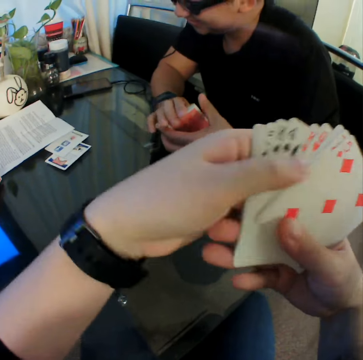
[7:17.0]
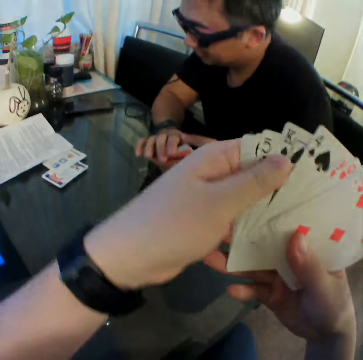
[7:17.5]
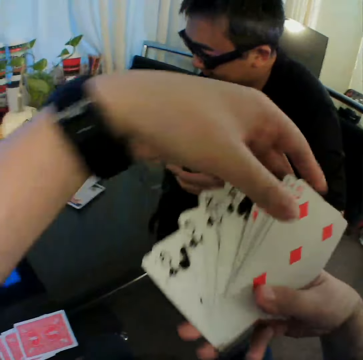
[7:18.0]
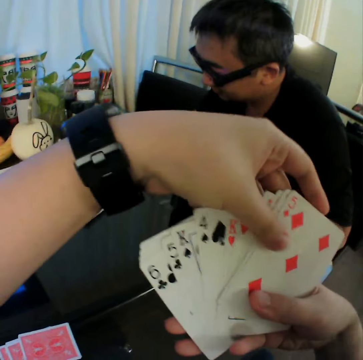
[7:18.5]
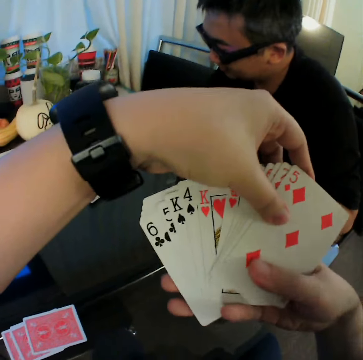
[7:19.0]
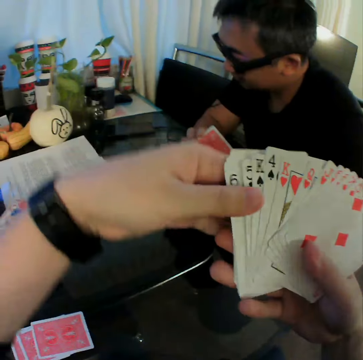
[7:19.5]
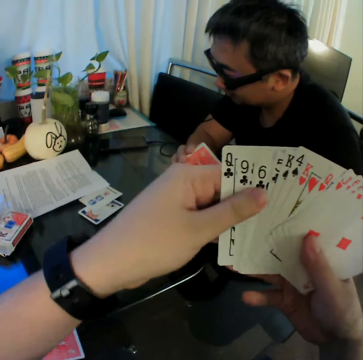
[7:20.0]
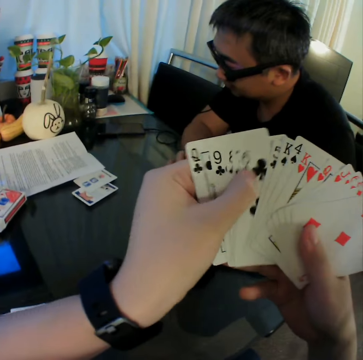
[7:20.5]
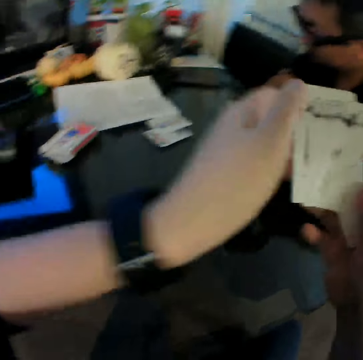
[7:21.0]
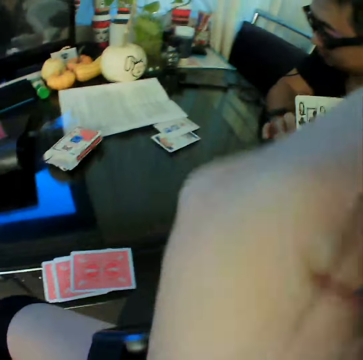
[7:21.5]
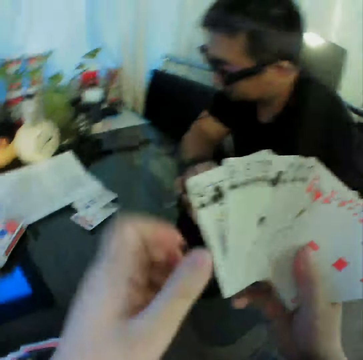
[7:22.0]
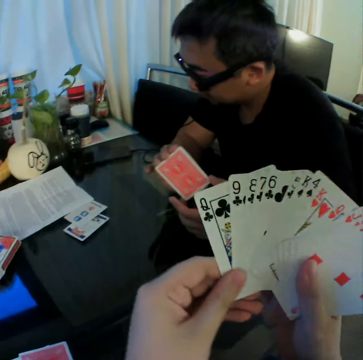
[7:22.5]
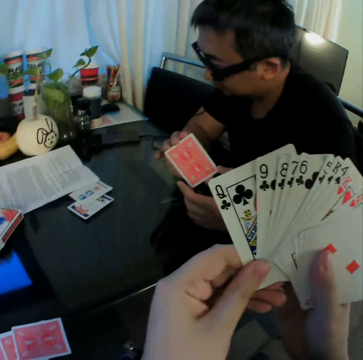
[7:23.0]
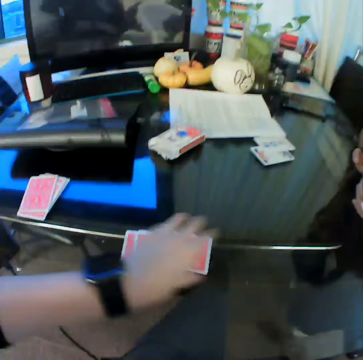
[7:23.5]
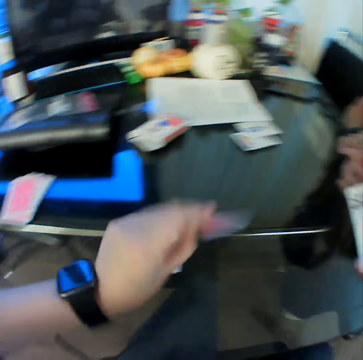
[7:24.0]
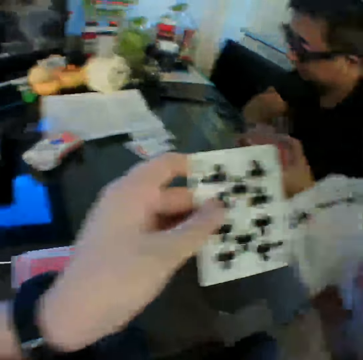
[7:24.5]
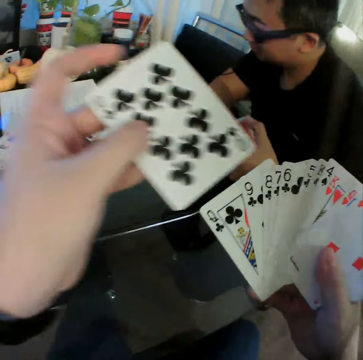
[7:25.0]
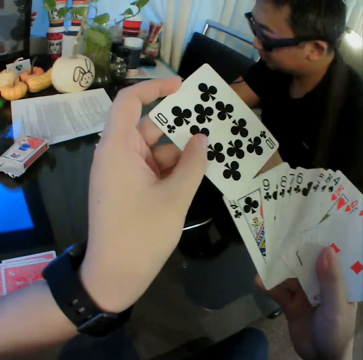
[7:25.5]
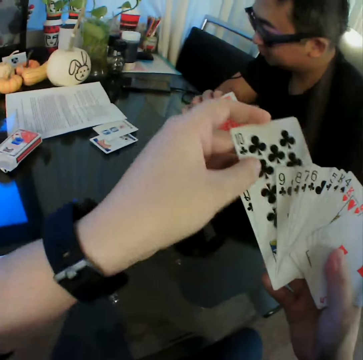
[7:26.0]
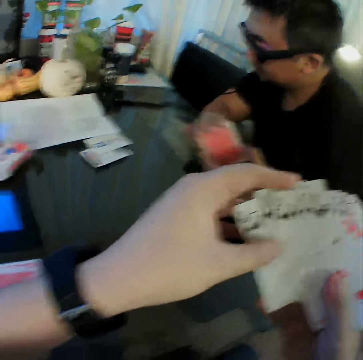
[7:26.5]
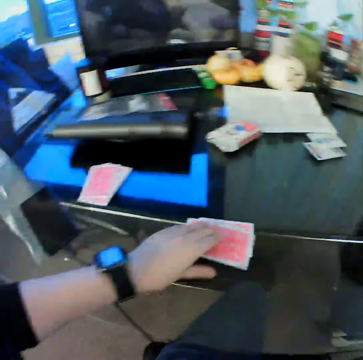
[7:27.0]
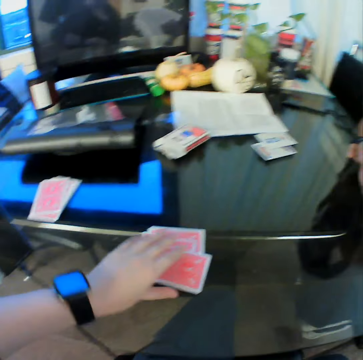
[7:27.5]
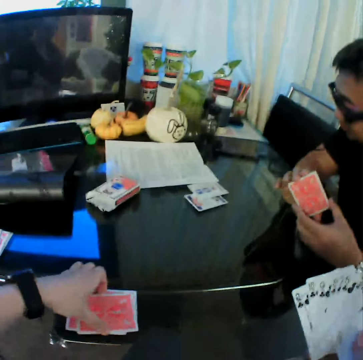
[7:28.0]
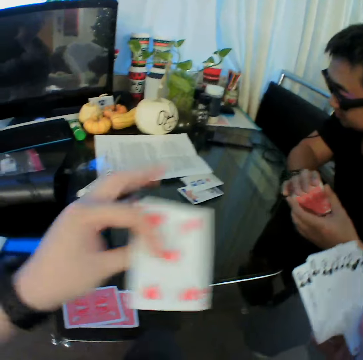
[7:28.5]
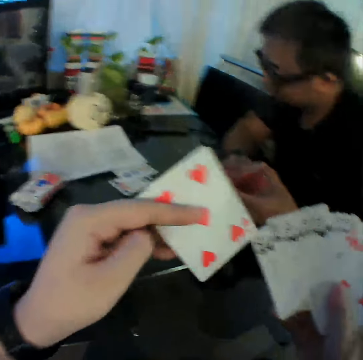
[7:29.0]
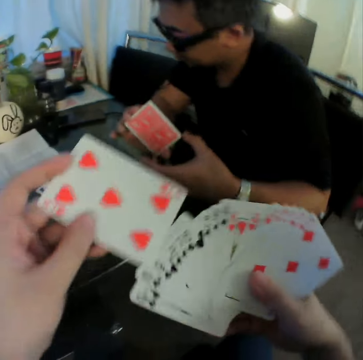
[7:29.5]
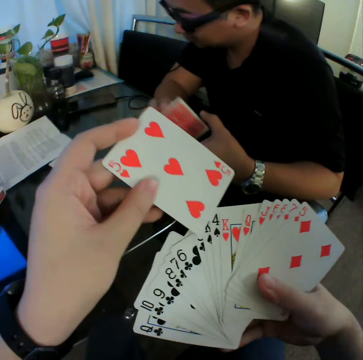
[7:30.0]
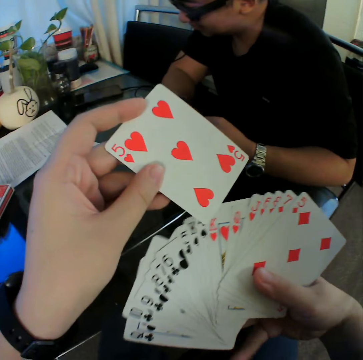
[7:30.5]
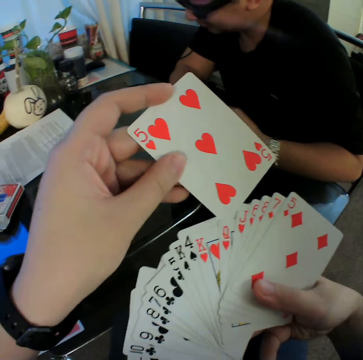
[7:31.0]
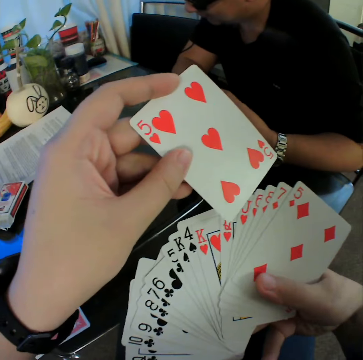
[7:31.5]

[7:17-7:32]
The camera wearer holds the playing cards. He moves the playing cards. He touches his face with his left hand. He lifts the left hand. He holds the cards in both hands. He looks at the playing cards. He picks up a card on the table with his left hand. He lifts the playing card. He looks at the playing card. He puts the playing card on the right hand. He picks up another card on the table with his left hand. He turns the playing card. He lifts the playing card. He looks at the playing card.

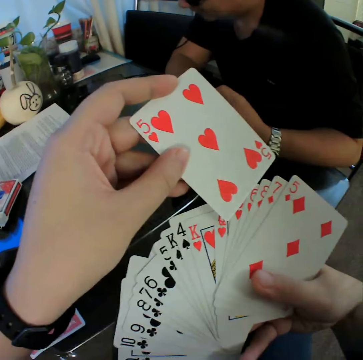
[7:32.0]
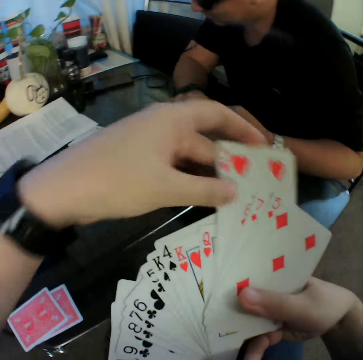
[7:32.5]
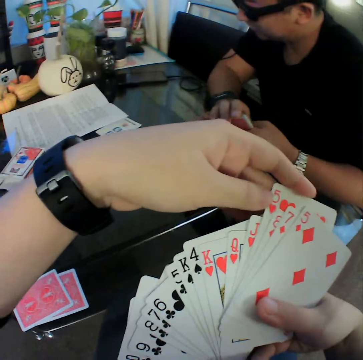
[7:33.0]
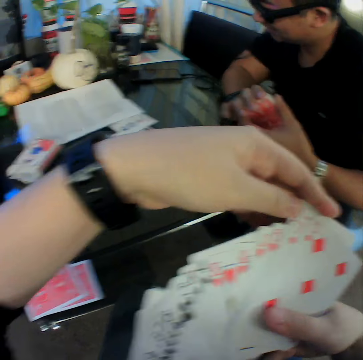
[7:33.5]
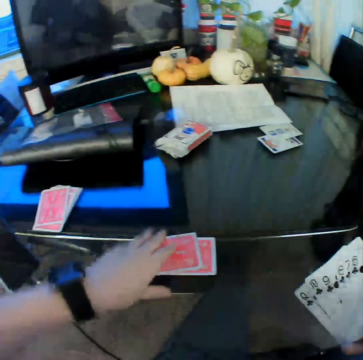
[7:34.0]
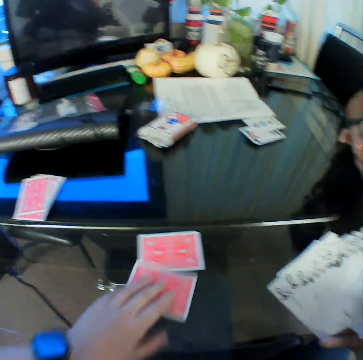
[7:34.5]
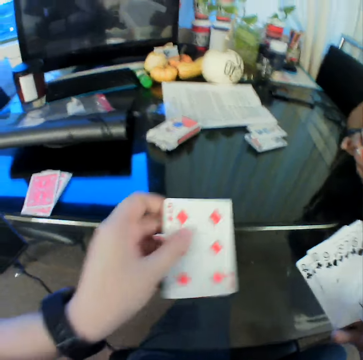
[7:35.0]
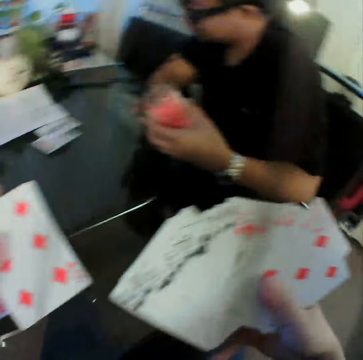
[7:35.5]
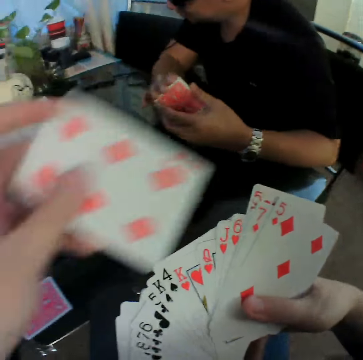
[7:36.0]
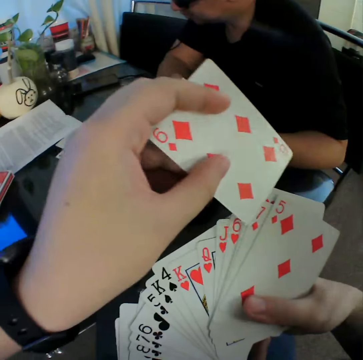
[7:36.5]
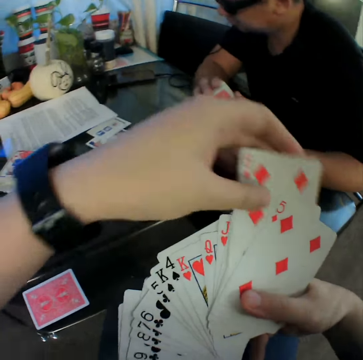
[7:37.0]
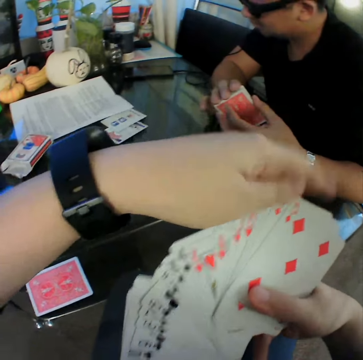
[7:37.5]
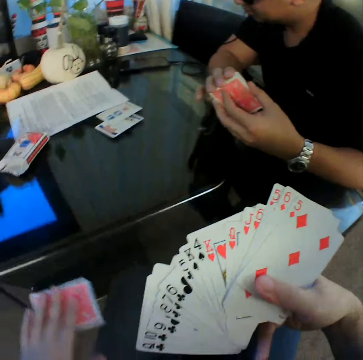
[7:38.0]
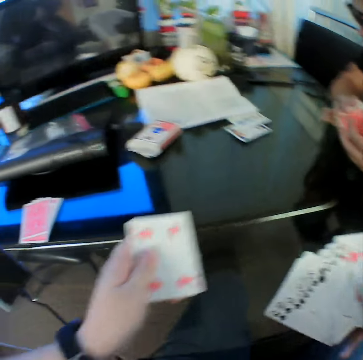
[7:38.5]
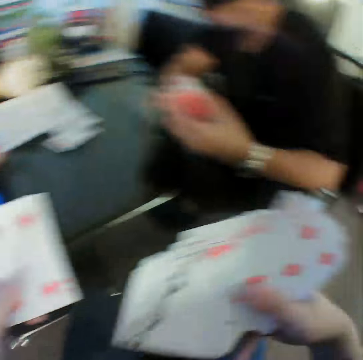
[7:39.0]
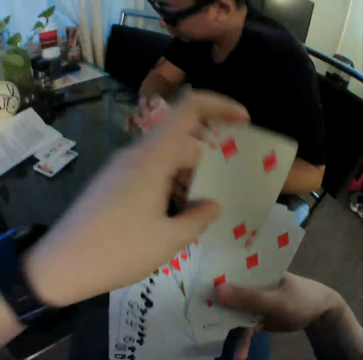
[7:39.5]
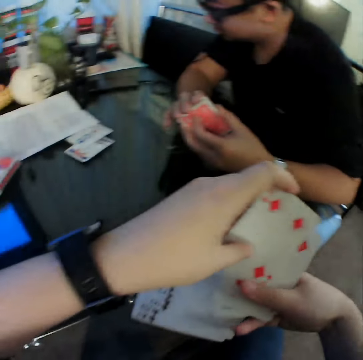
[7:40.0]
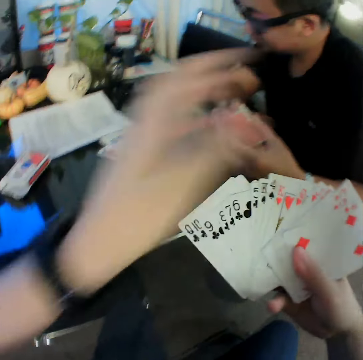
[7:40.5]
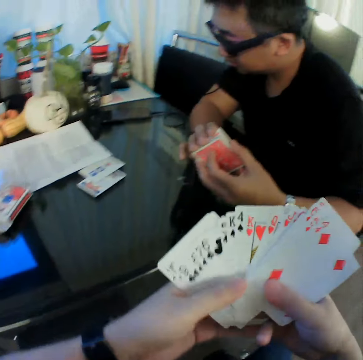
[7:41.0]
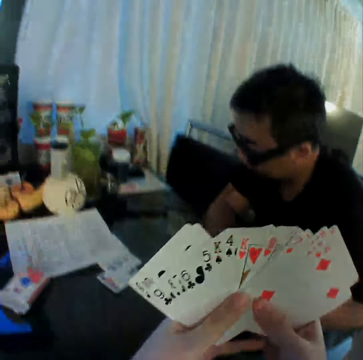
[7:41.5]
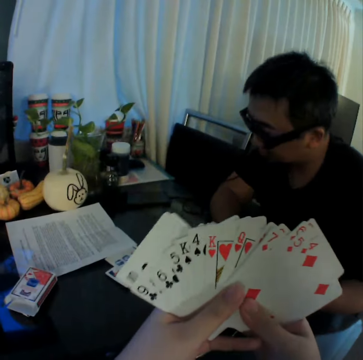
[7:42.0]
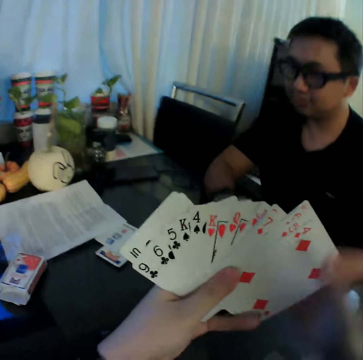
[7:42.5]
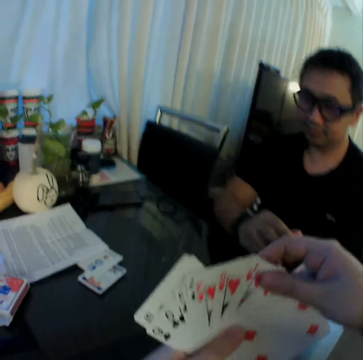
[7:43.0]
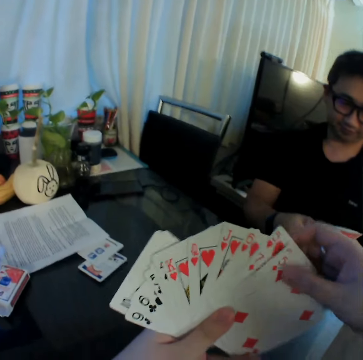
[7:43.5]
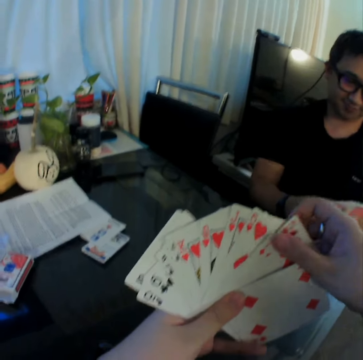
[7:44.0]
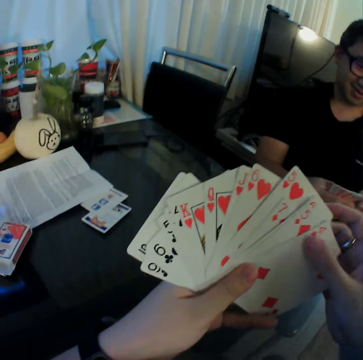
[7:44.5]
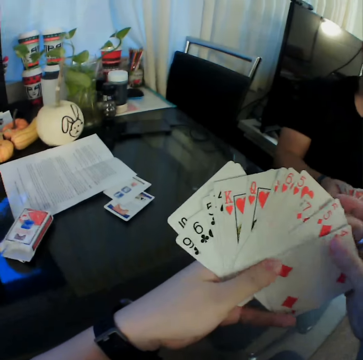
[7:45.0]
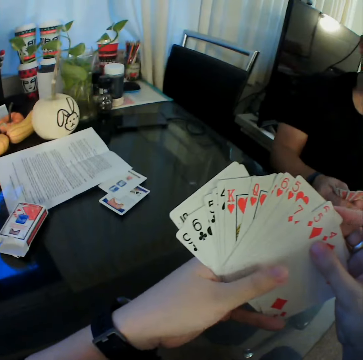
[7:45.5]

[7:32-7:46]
The camera wearer puts the playing card on the right hand. He picks up another card on the table with his left hand. He turns the playing card. He lifts the playing card. He looks at the playing card. He lifts the left hand. He puts the playing card on the right hand. He picks up another card on the table with his left hand. He turns the playing card. He looks at the playing card. He lifts the playing card. He puts the playing card on the right hand. He holds the playing cards. He moves the playing cards. He holds the playing cards. The man spreads out the cards in both hands. The camera wearer touches the playing cards. He spreads out the cards in both hands.

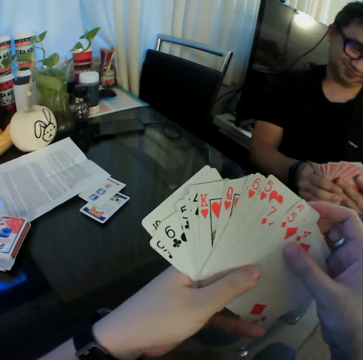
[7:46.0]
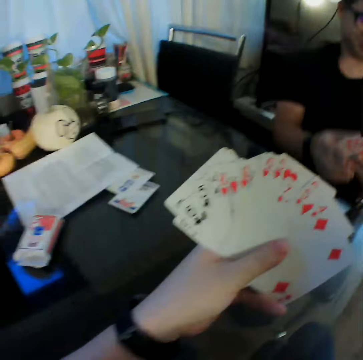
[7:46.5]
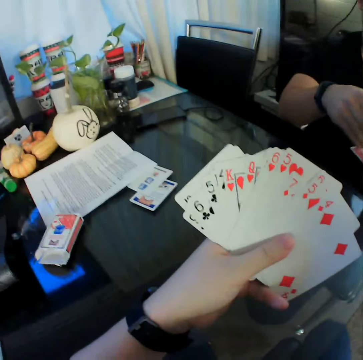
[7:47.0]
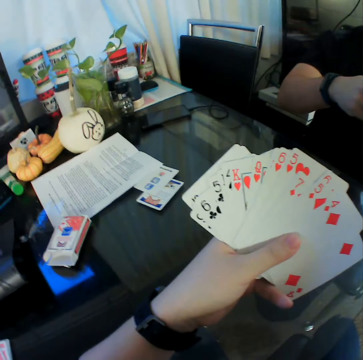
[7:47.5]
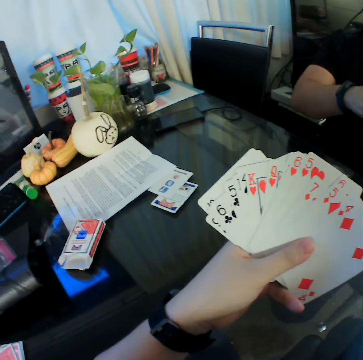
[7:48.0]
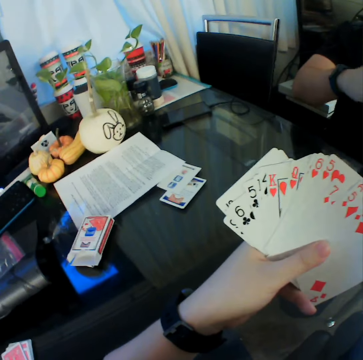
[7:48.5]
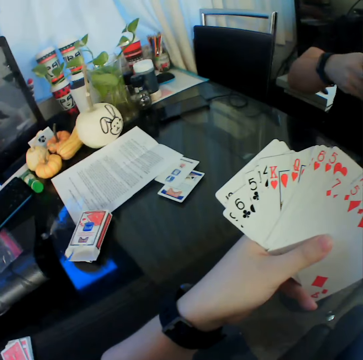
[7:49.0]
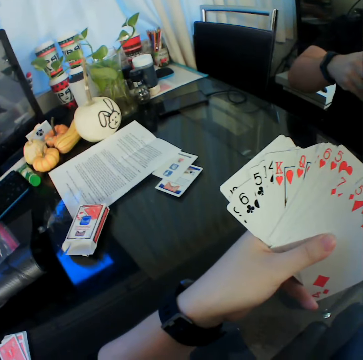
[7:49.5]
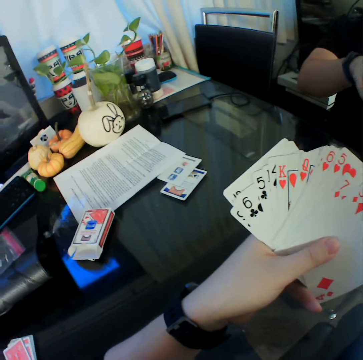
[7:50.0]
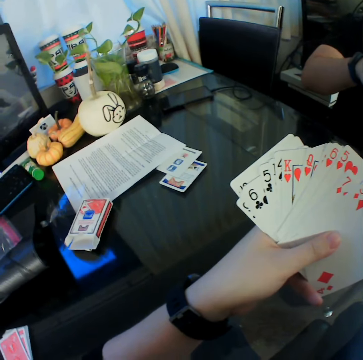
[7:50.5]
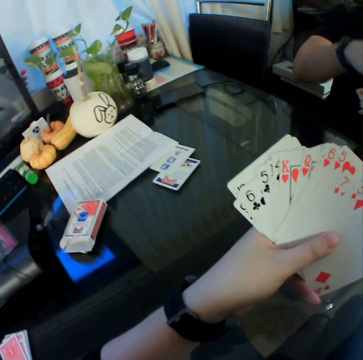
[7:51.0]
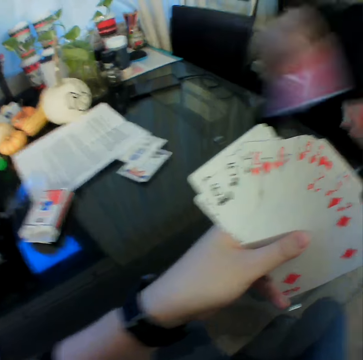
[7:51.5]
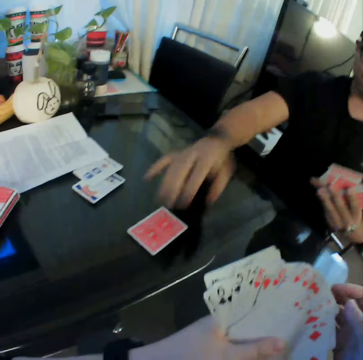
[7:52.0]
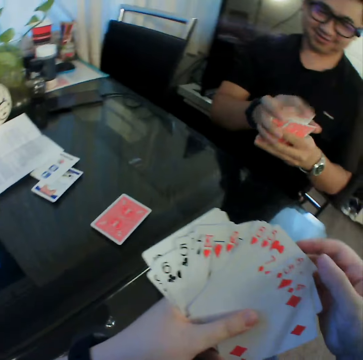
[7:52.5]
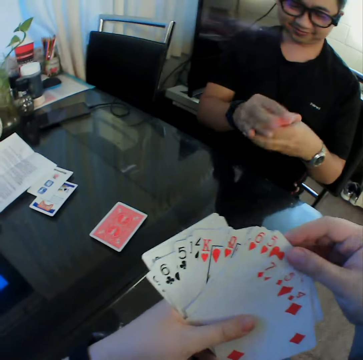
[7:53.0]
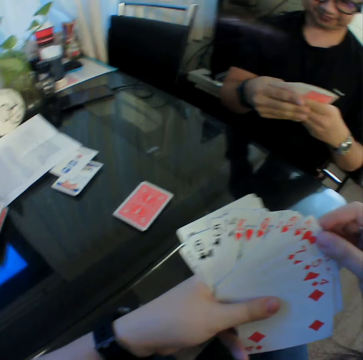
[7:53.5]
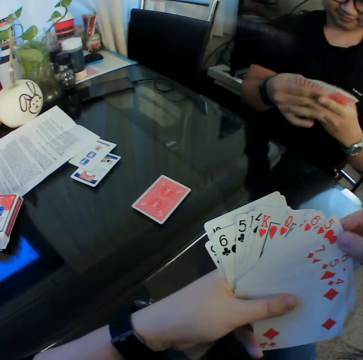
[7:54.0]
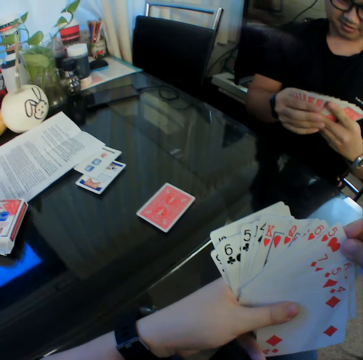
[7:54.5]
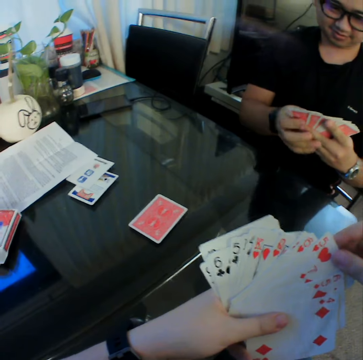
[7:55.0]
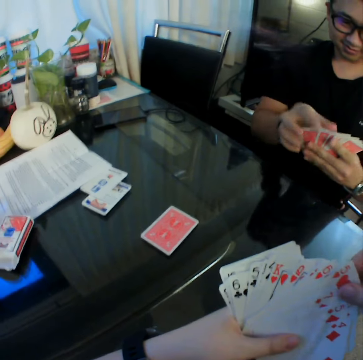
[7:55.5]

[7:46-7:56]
The camera wearer removes his right hand from the cards in his hands. He looks at the playing cards. The man drops a card on the other cards on the table with his right hand. The man gathers the cards in both hands. The camera wearer touches the playing cards. He looks at the playing cards. The man spreads out the cards in both hands.
